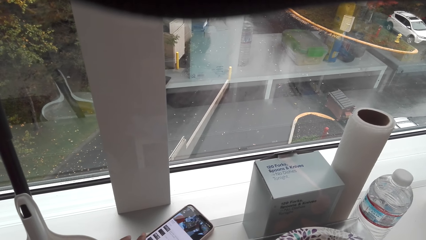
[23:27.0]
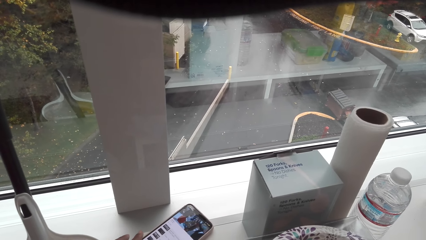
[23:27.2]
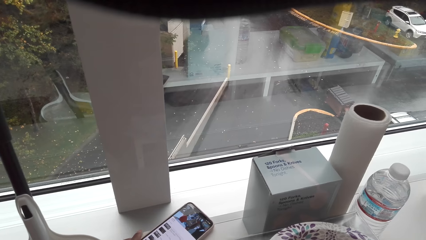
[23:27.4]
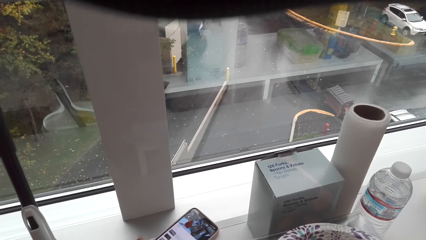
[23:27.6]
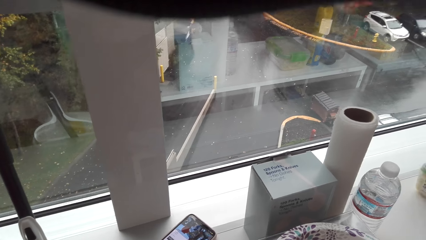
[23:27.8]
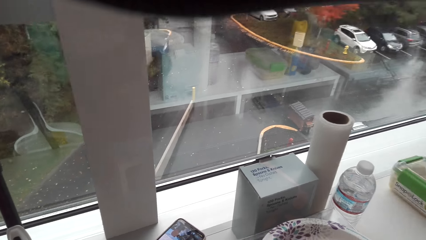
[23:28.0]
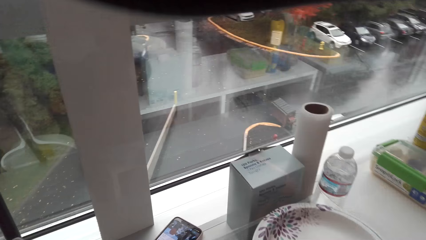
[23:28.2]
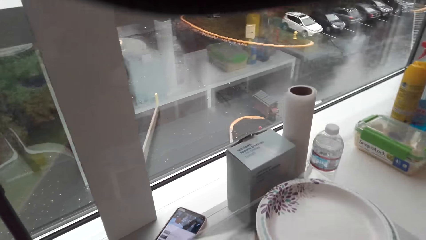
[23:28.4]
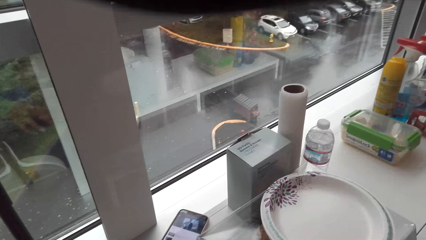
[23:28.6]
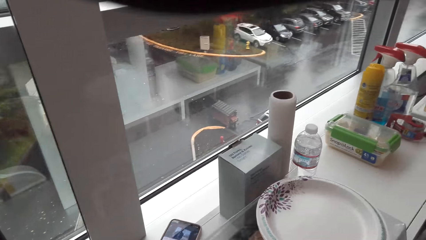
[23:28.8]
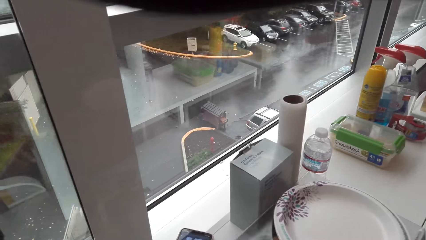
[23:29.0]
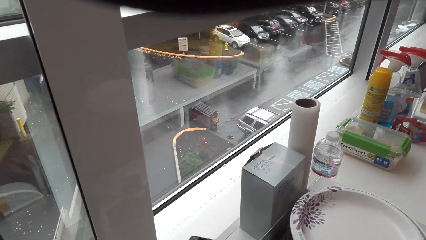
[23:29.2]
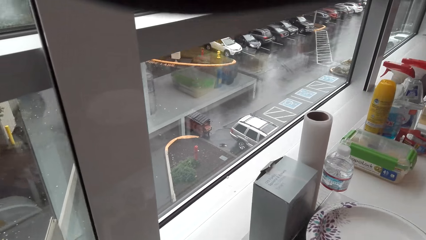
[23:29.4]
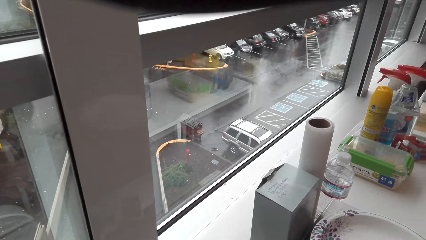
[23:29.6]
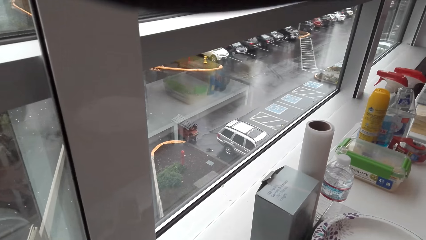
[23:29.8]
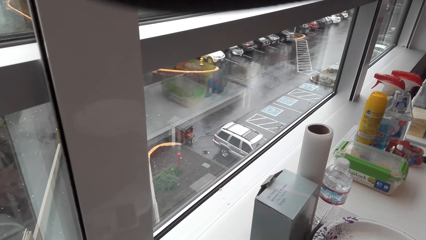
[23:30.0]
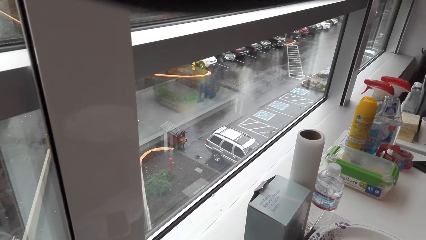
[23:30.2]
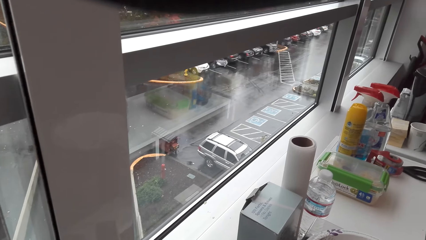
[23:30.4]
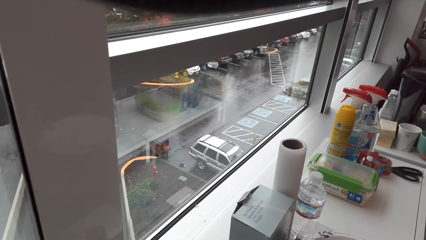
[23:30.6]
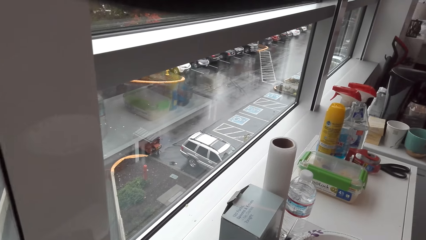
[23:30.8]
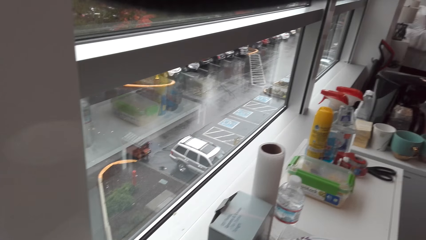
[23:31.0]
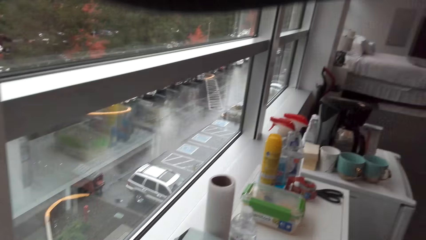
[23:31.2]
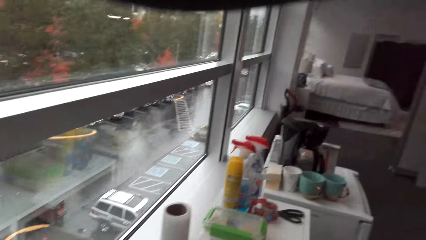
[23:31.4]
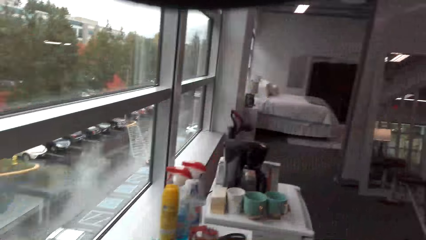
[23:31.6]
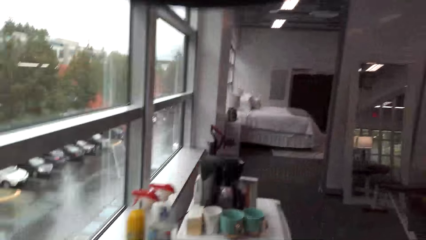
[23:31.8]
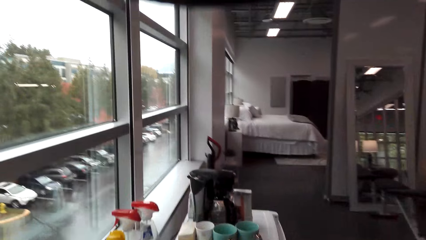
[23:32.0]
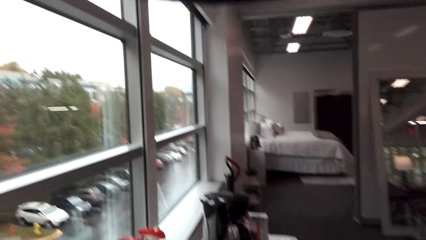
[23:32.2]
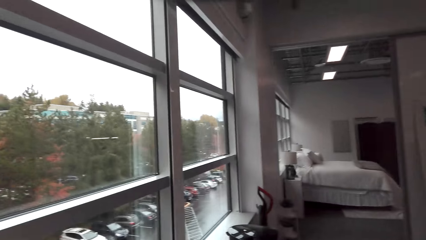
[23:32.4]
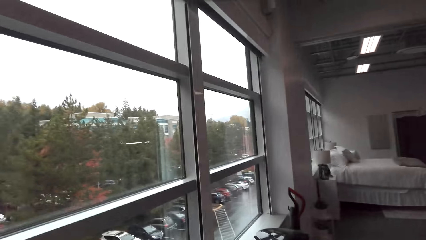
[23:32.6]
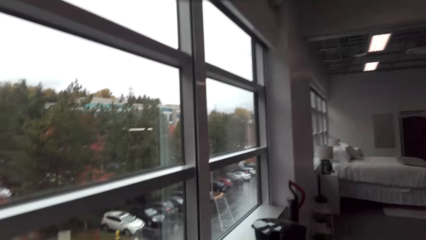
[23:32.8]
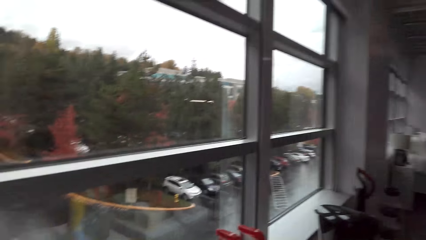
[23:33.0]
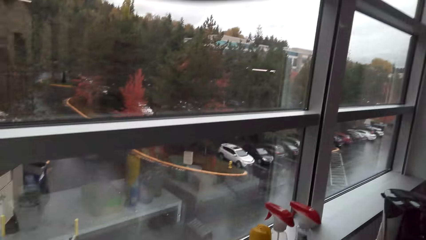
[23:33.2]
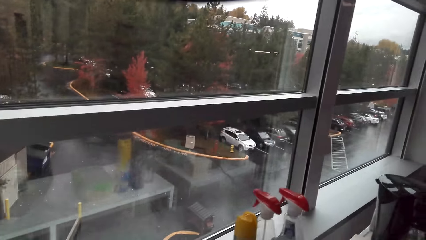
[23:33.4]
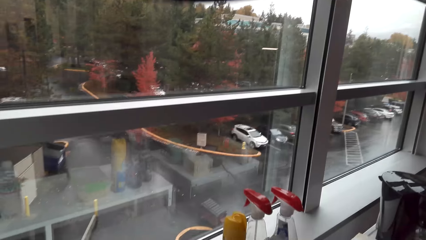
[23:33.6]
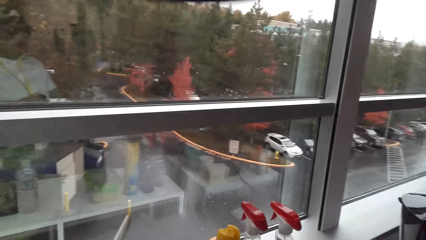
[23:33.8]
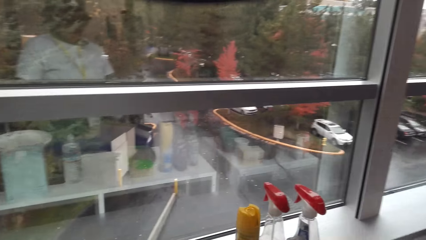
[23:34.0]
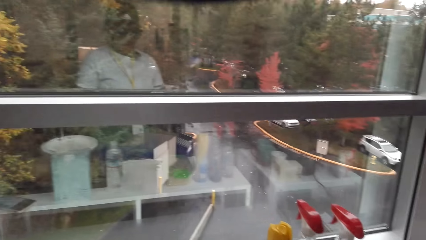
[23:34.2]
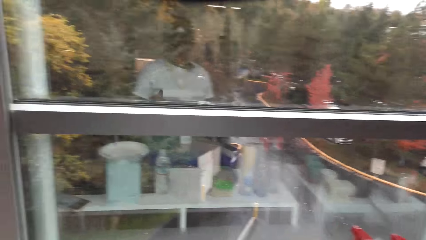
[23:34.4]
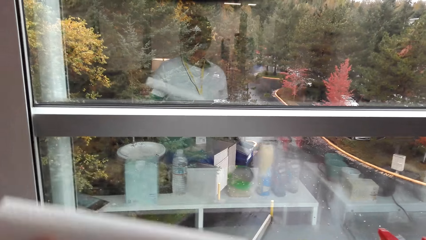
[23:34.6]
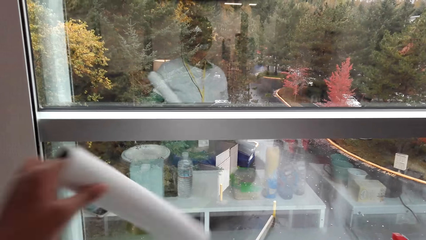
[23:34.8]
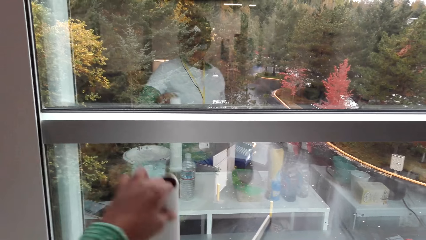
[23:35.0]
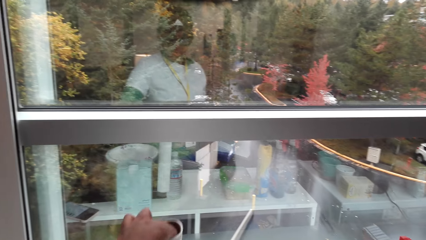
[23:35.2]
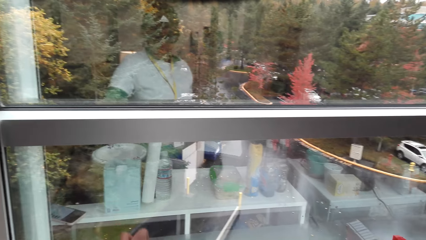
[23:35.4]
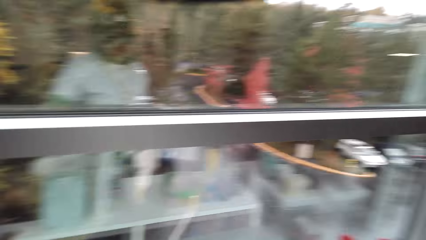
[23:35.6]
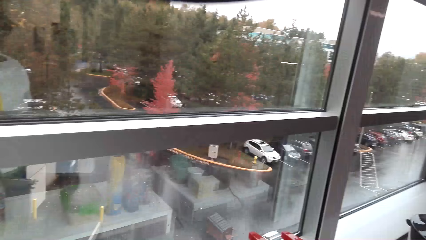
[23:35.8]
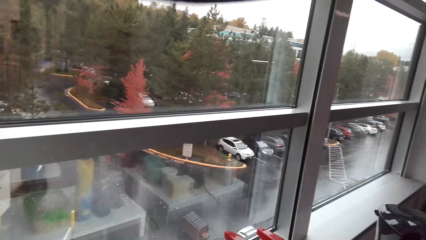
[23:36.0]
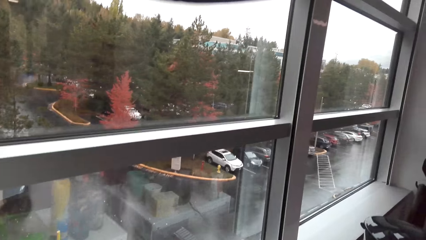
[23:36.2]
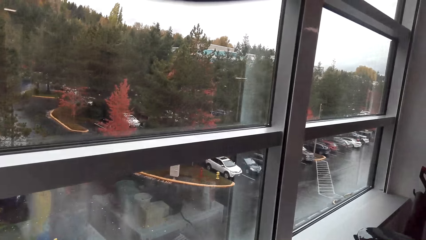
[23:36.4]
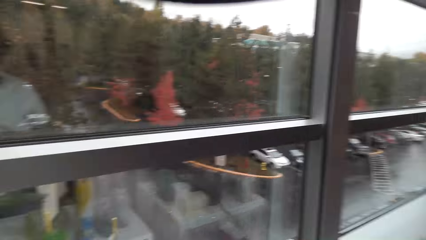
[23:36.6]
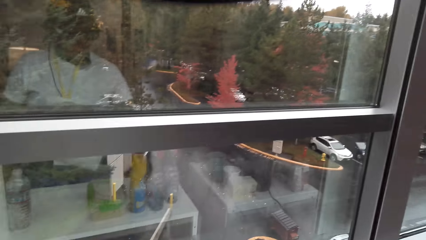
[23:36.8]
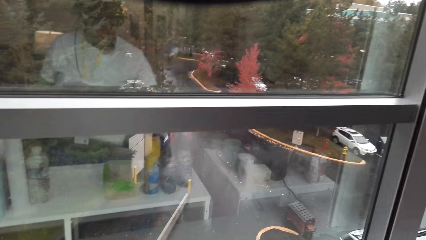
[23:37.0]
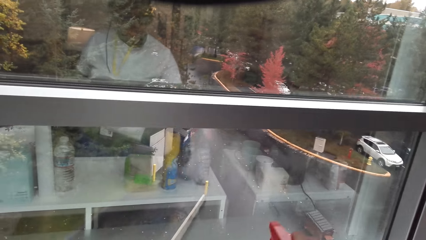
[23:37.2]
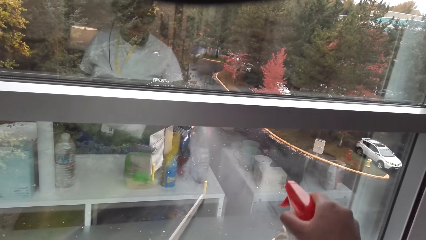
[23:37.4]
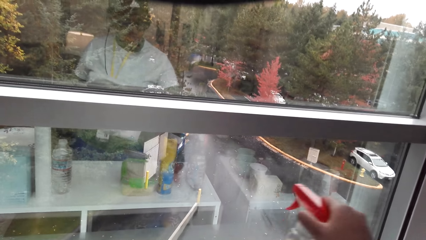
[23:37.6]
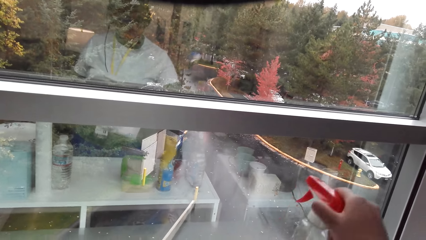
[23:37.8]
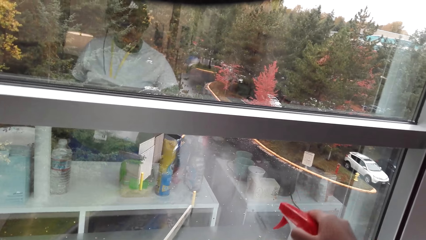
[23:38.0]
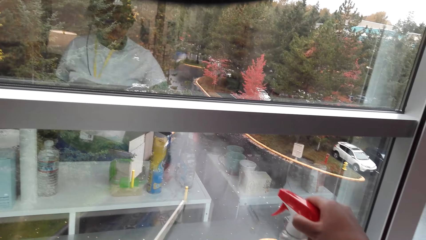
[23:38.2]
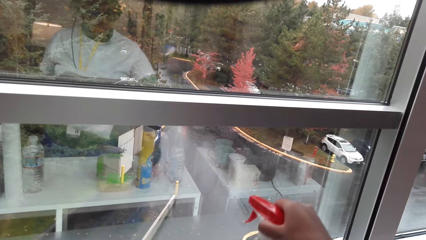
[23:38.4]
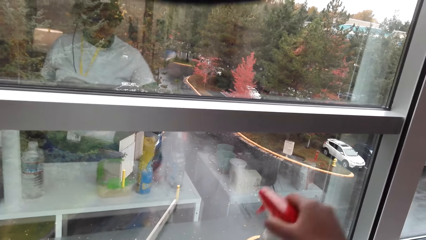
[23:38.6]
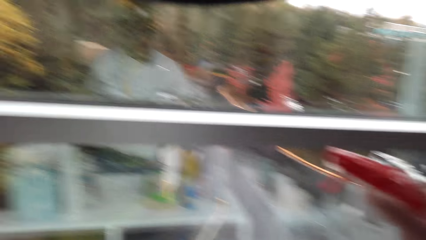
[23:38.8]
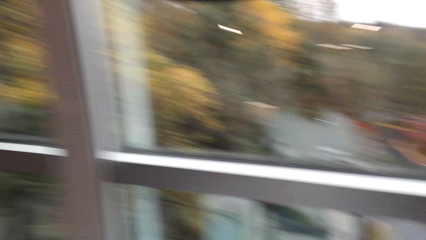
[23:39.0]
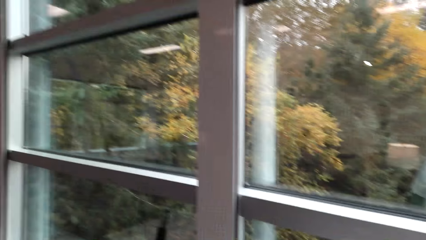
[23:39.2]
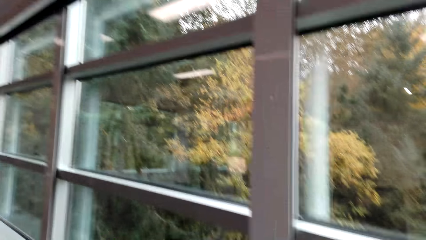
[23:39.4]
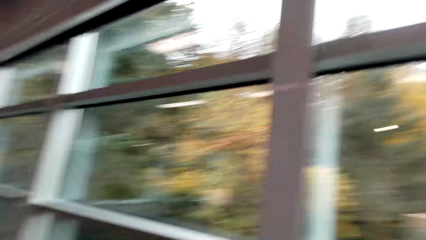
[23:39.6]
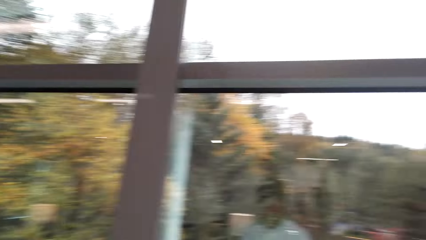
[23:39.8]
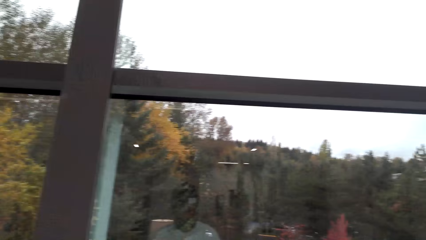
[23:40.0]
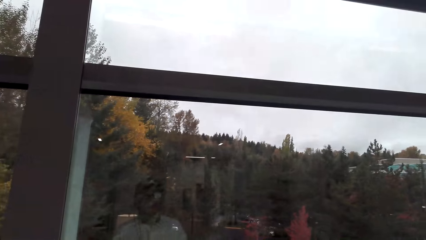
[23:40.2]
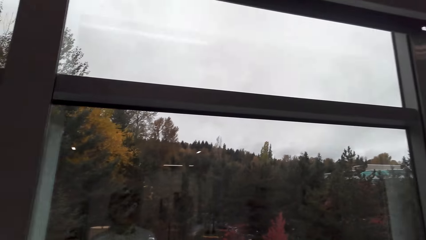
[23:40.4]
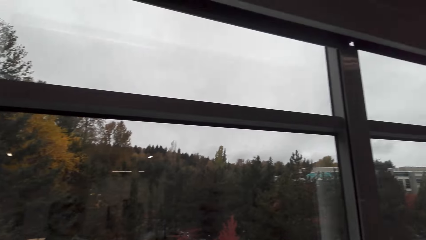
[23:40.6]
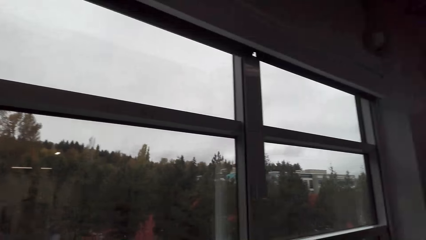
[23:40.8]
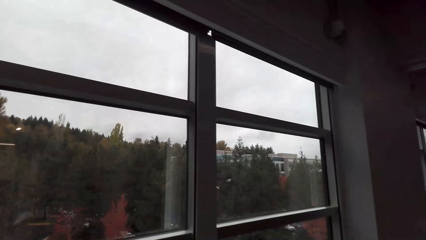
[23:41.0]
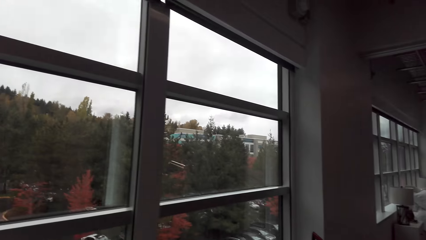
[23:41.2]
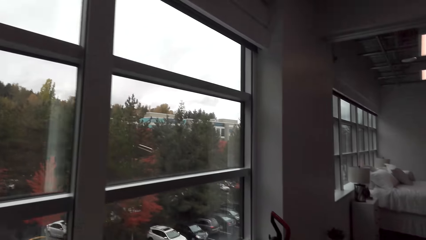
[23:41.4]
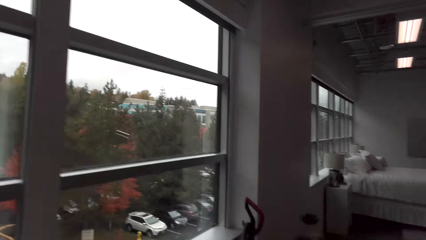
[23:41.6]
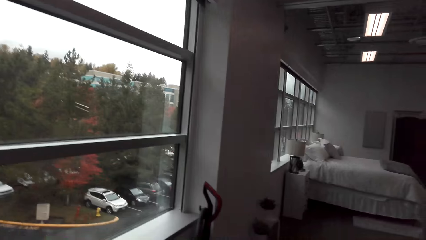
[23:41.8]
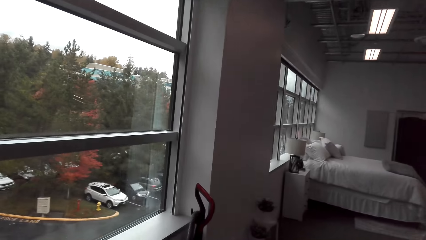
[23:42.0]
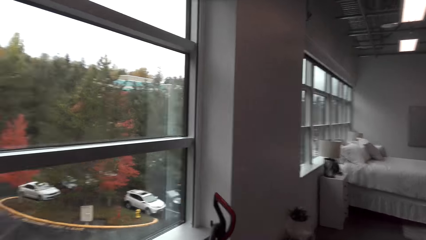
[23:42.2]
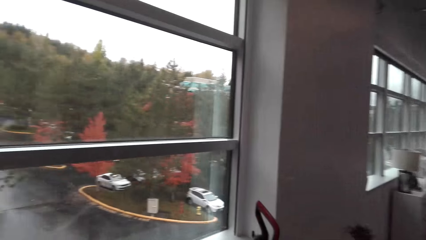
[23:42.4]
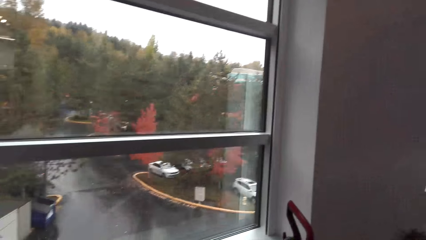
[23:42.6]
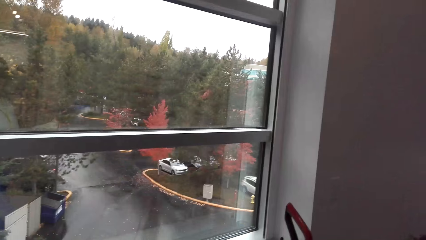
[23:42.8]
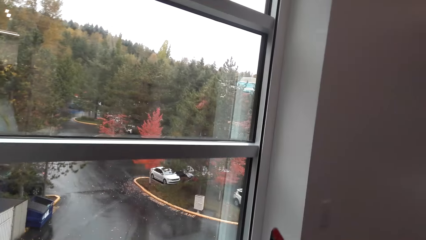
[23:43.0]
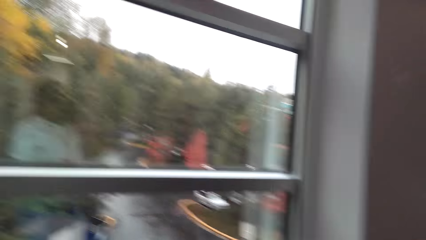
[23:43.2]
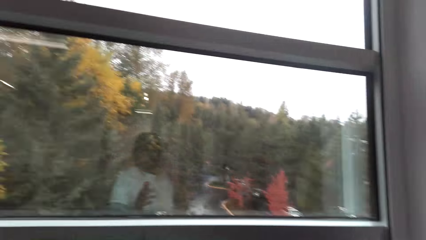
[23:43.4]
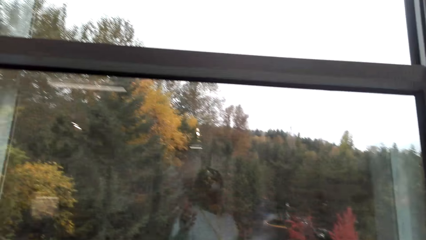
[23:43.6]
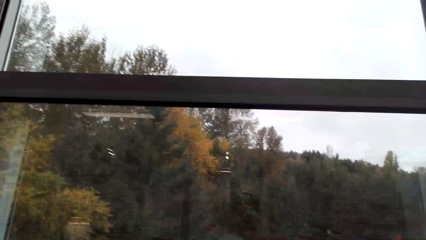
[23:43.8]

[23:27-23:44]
The camera wearer looks around. They pick up a tissue on a table. They tear a piece of the tissue. They put the tissue on the table. They pick up a spray bottle on the table. They spray on the window.
